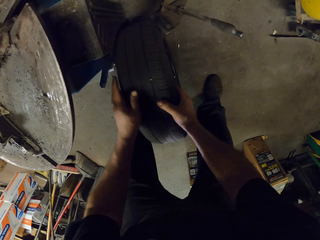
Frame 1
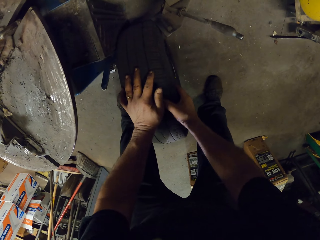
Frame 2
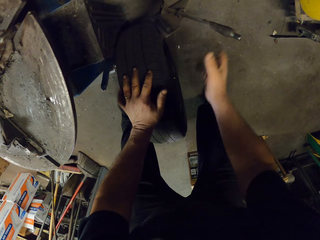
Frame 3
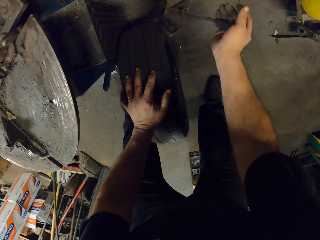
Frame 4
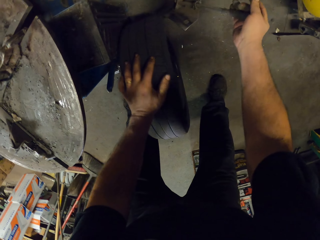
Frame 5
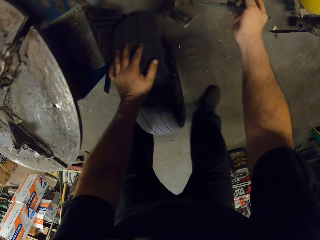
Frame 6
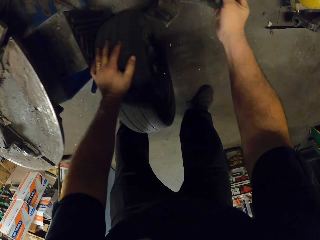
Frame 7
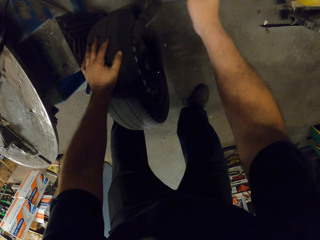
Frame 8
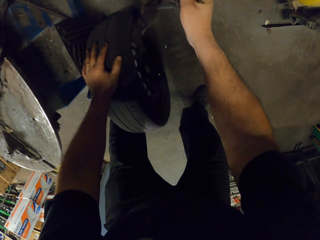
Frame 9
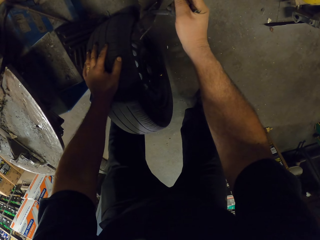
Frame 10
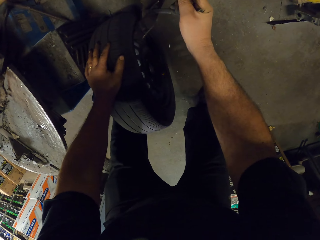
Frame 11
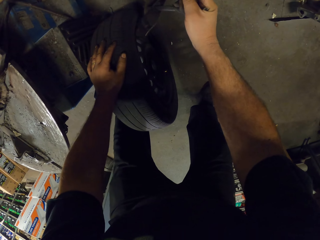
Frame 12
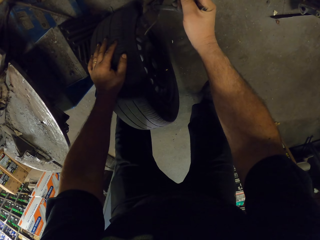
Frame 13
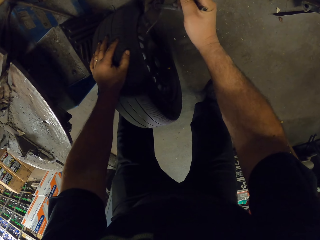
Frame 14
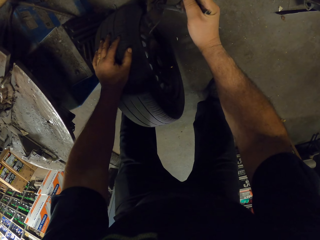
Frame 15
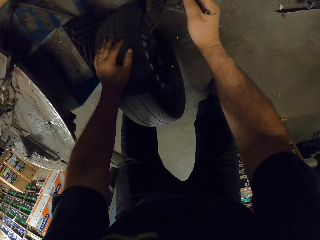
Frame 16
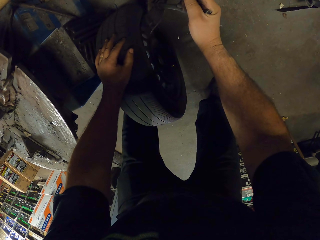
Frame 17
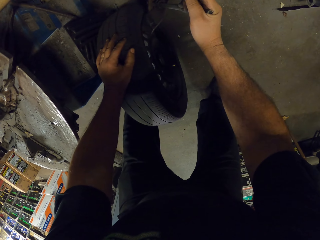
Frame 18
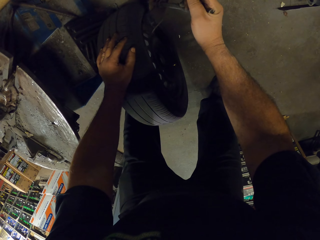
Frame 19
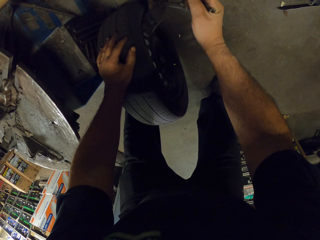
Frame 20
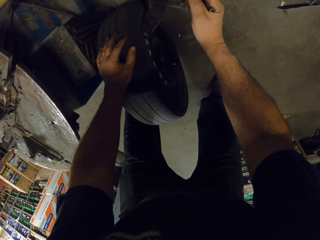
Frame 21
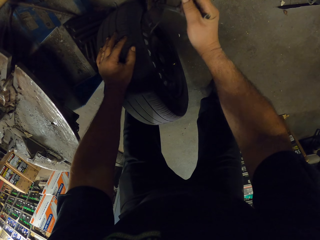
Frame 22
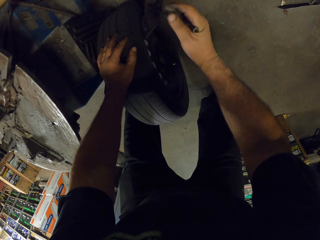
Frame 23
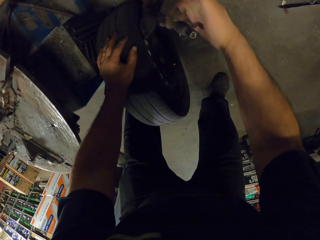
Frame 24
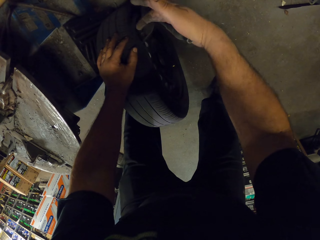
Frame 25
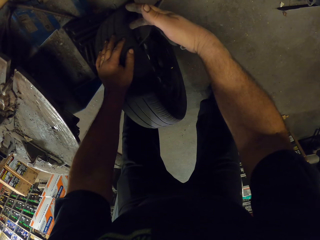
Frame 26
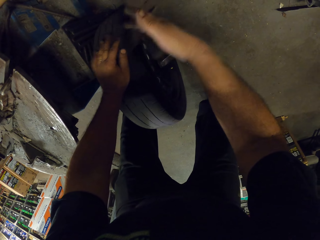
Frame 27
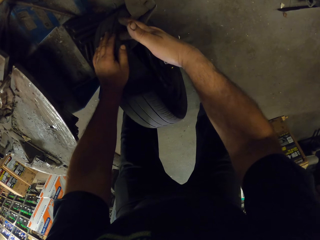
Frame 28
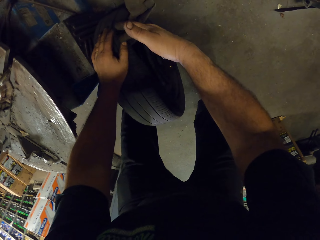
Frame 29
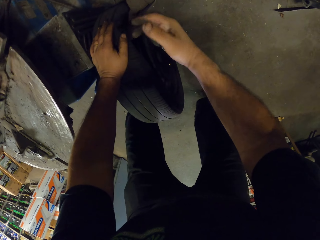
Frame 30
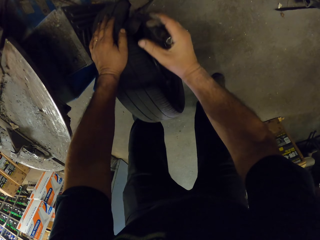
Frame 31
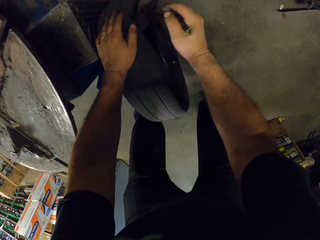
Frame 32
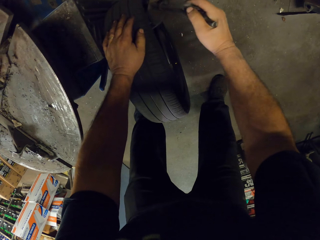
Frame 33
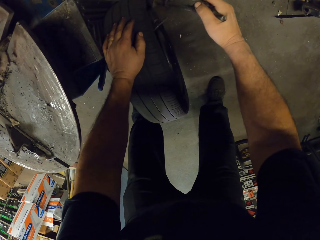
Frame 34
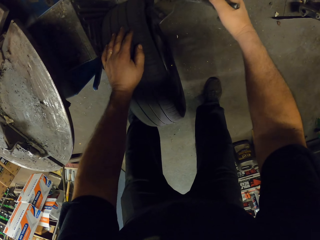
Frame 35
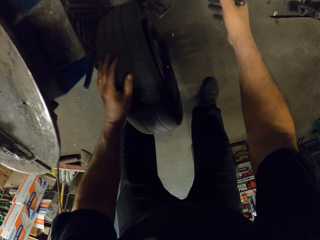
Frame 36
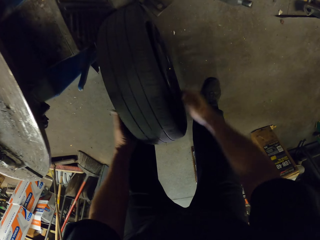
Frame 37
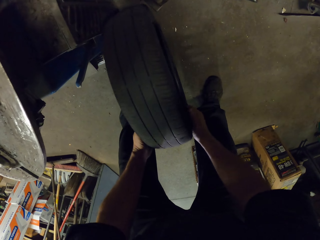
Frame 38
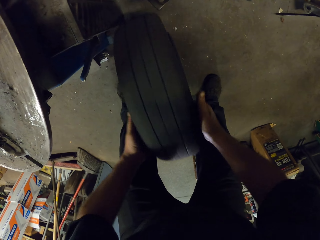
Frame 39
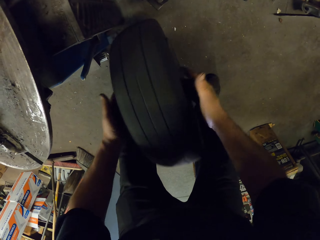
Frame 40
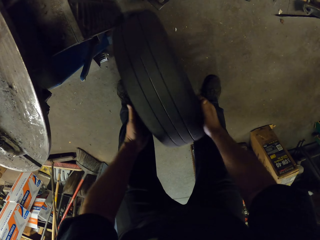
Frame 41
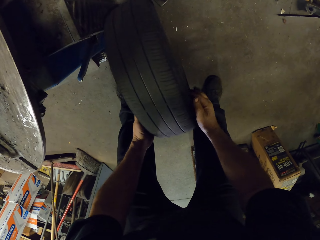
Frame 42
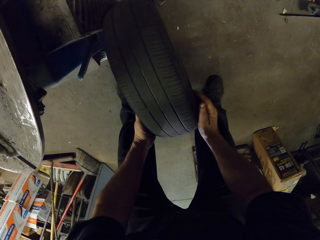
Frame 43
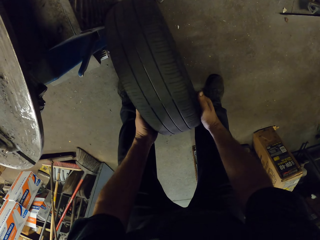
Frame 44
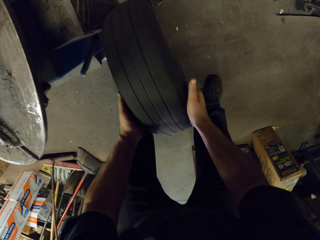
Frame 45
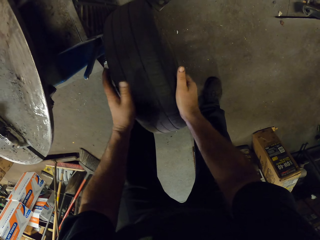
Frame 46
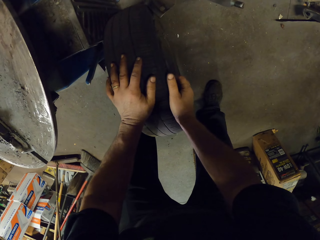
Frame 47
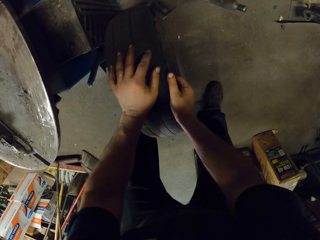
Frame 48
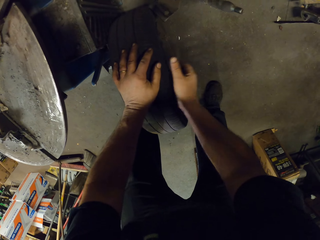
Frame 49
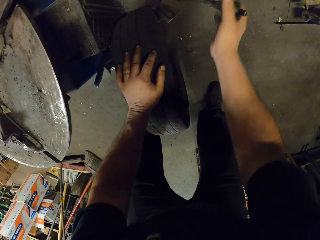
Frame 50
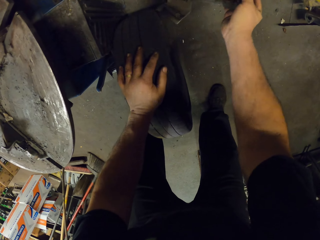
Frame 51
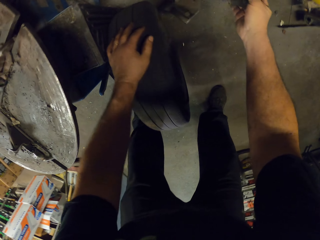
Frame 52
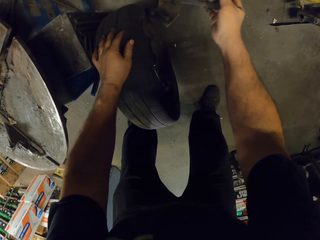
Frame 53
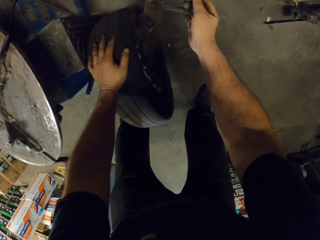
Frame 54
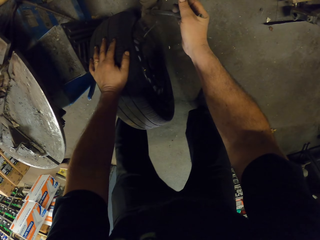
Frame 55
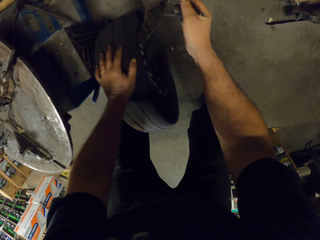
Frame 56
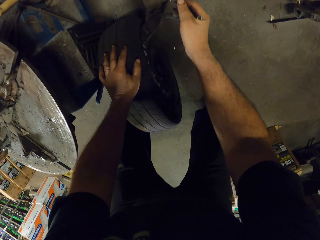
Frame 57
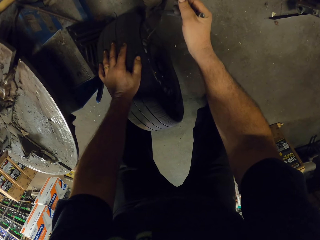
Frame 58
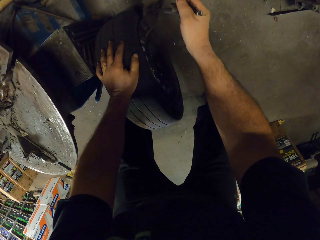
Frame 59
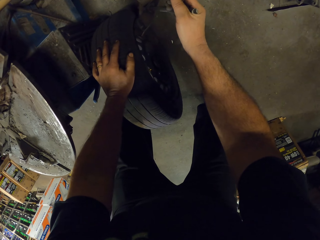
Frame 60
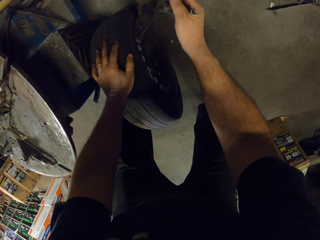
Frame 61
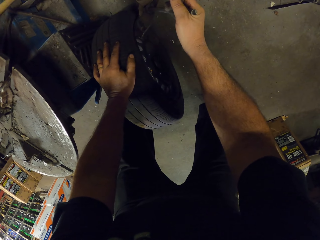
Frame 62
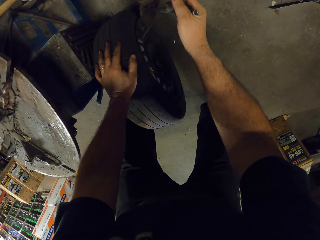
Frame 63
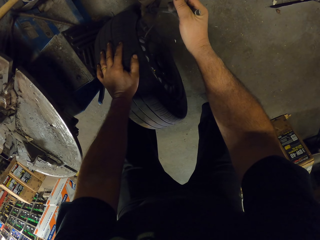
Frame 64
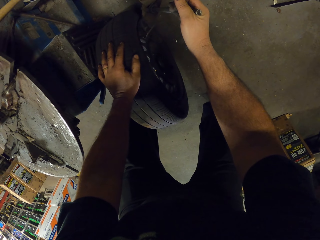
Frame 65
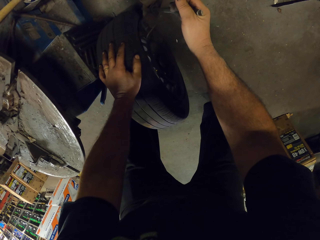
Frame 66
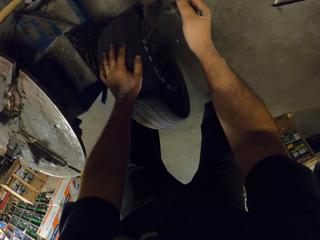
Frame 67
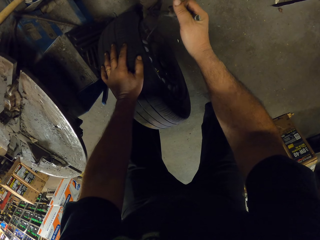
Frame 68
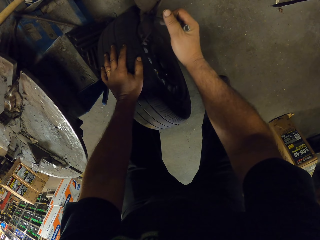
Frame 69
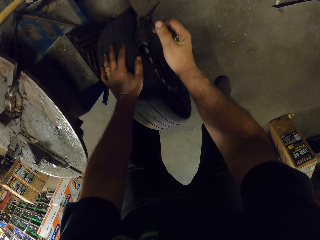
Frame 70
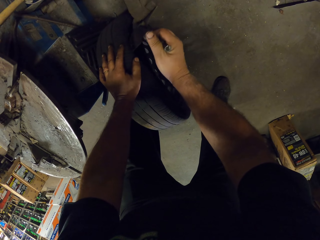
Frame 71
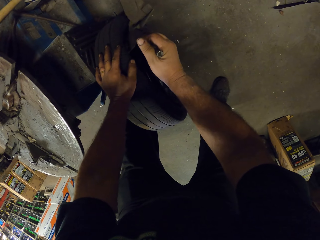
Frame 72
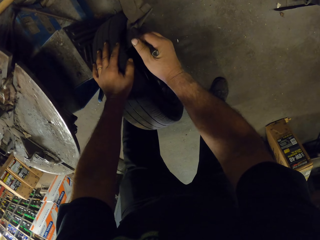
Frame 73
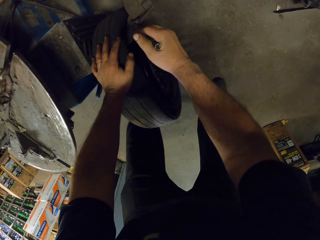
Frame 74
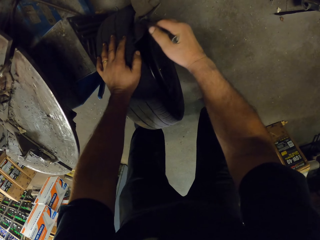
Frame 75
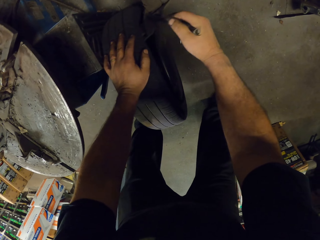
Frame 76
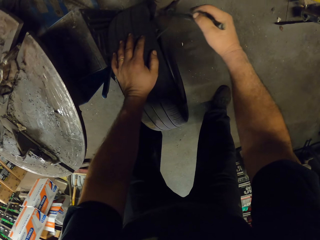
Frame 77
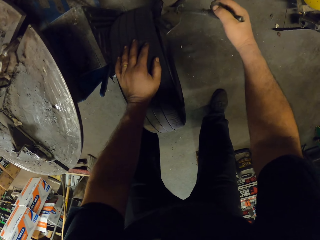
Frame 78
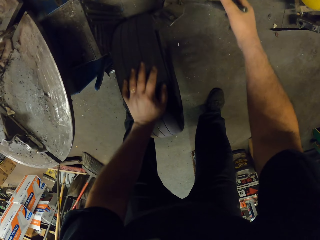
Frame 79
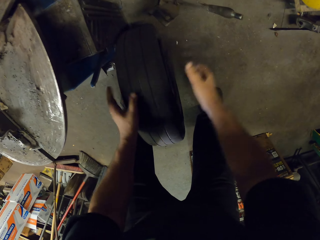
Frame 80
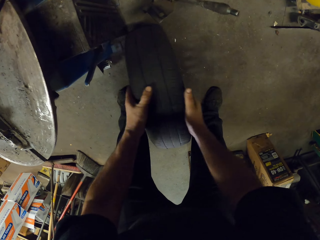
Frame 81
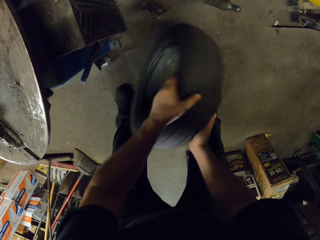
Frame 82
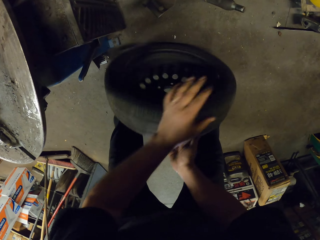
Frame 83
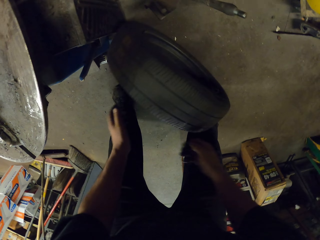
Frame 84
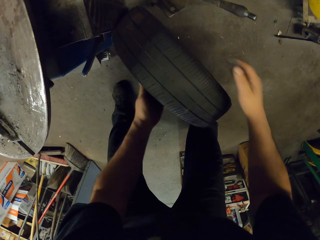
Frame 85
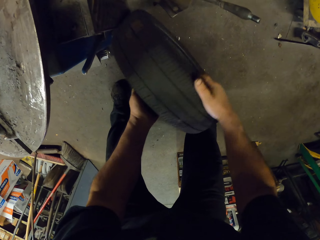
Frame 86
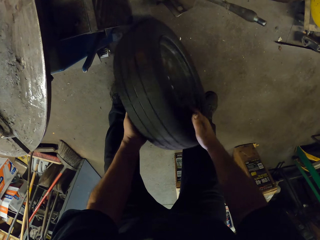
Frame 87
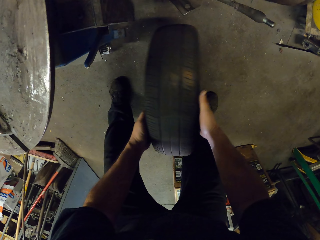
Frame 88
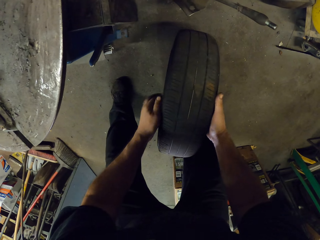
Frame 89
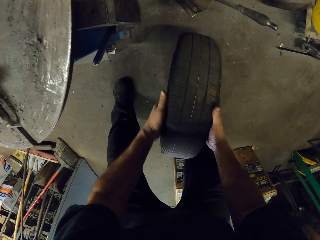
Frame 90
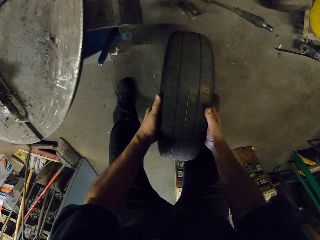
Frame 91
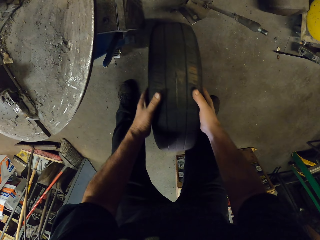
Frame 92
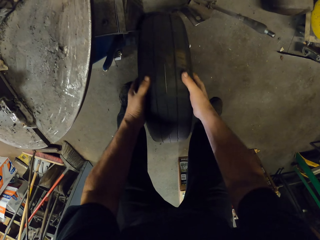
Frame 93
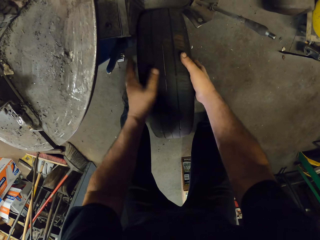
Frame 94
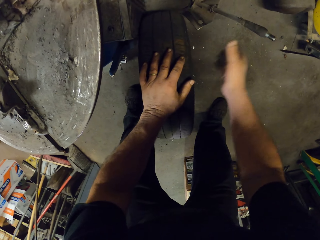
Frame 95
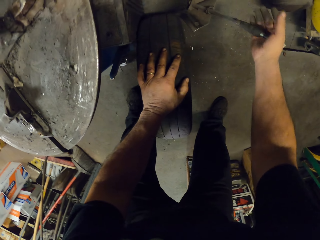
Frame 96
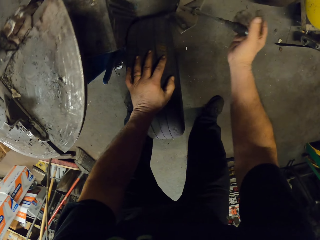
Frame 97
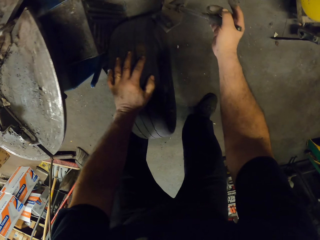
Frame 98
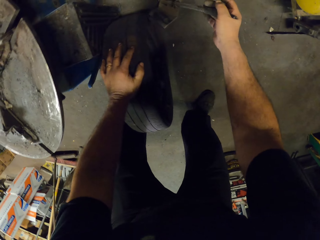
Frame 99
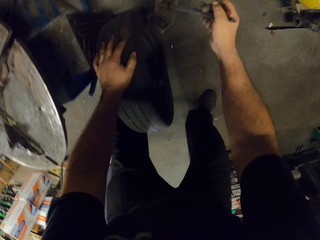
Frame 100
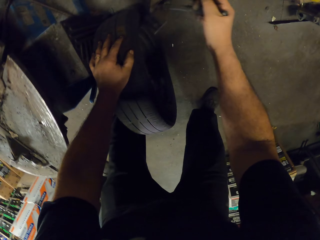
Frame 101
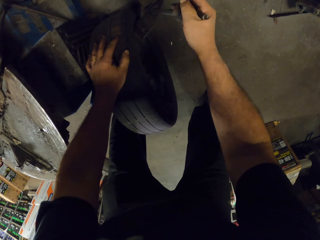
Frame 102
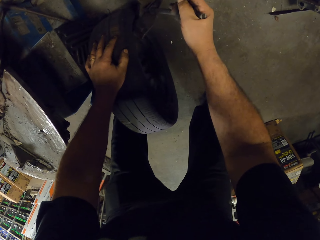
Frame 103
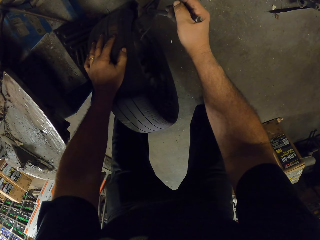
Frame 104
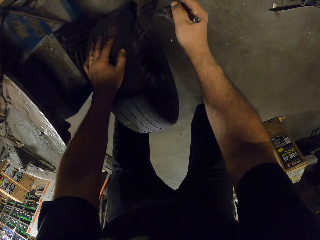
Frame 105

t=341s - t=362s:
The camera wearer removes the rim from the tire with a machine. They rotate the tire.
